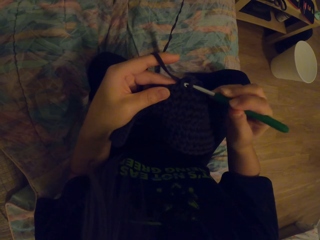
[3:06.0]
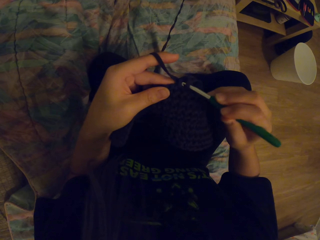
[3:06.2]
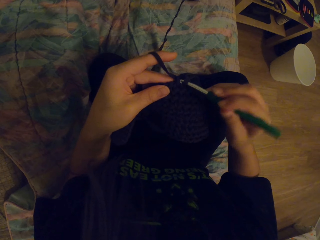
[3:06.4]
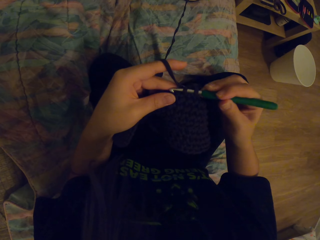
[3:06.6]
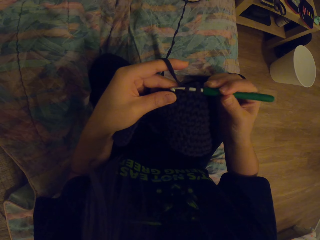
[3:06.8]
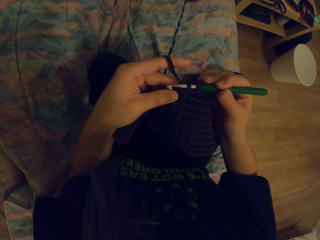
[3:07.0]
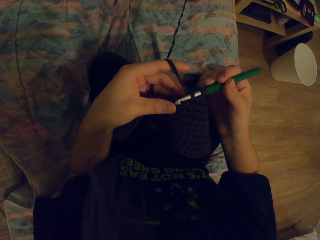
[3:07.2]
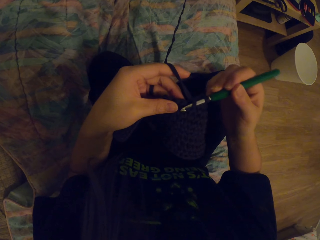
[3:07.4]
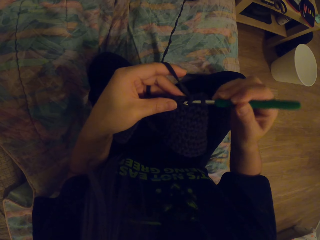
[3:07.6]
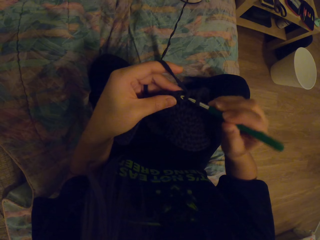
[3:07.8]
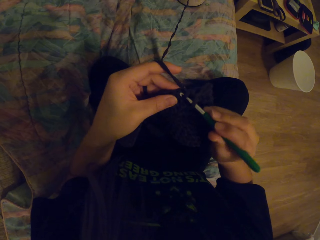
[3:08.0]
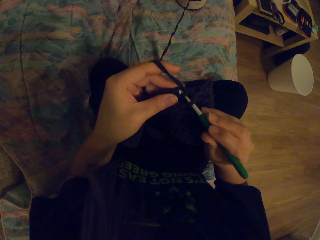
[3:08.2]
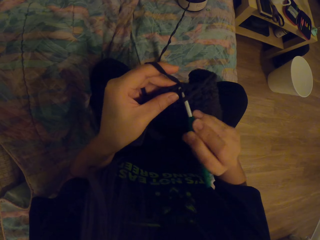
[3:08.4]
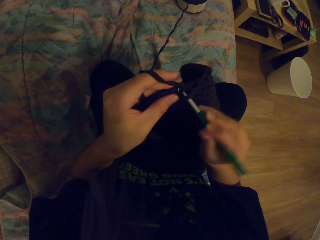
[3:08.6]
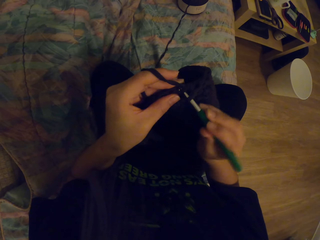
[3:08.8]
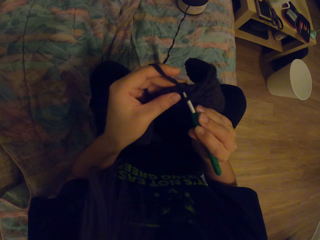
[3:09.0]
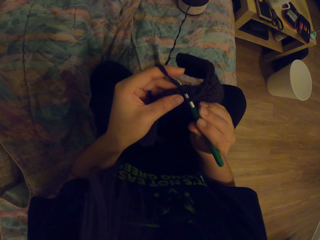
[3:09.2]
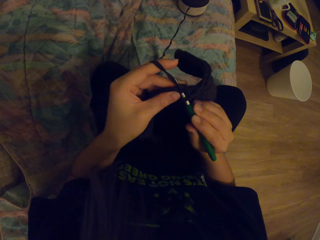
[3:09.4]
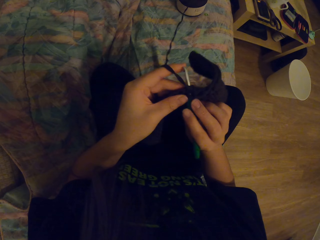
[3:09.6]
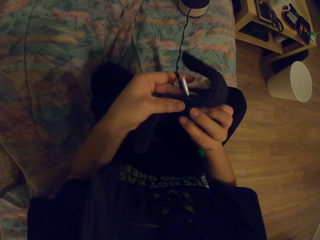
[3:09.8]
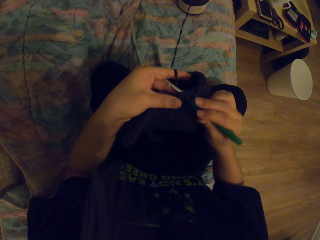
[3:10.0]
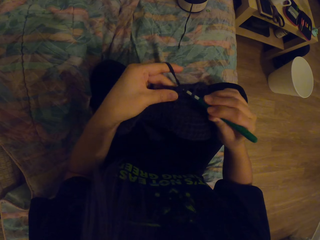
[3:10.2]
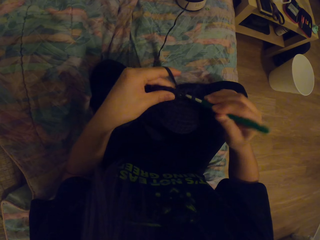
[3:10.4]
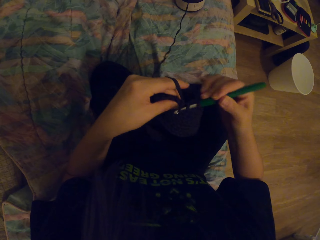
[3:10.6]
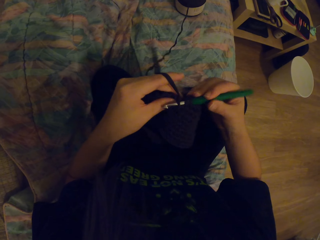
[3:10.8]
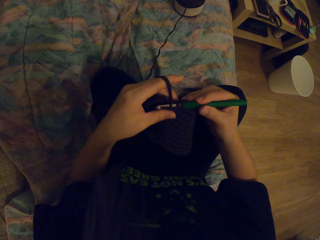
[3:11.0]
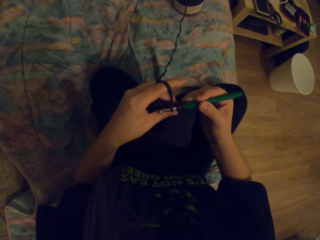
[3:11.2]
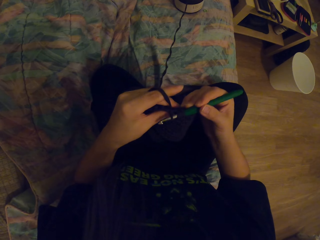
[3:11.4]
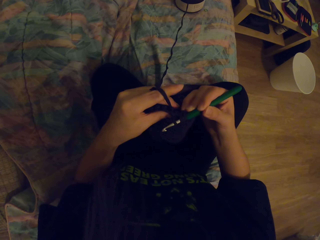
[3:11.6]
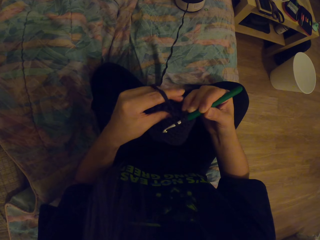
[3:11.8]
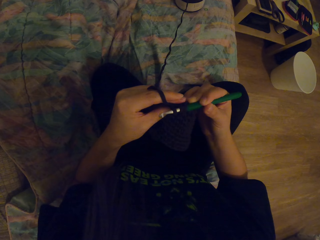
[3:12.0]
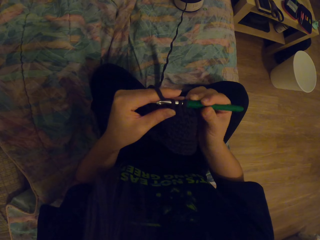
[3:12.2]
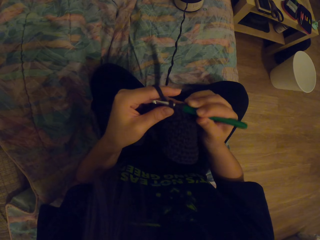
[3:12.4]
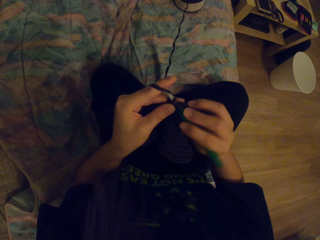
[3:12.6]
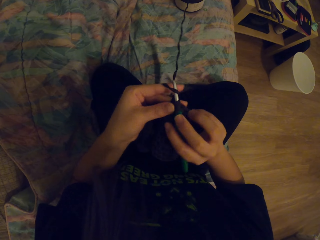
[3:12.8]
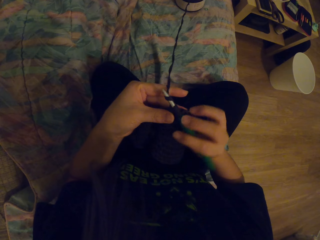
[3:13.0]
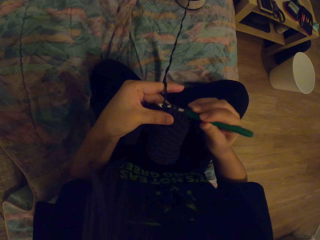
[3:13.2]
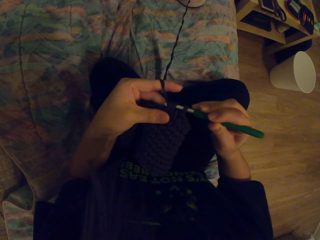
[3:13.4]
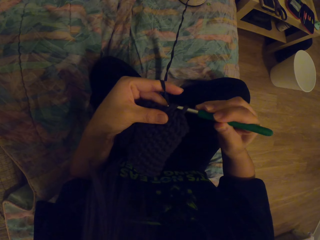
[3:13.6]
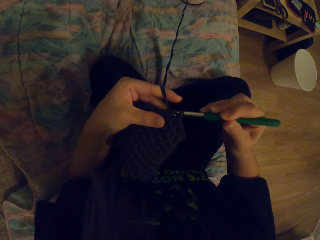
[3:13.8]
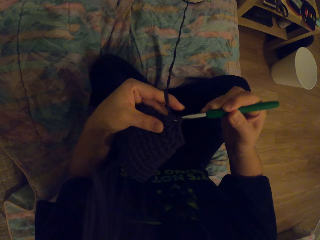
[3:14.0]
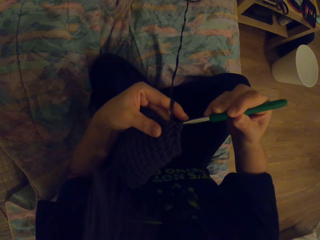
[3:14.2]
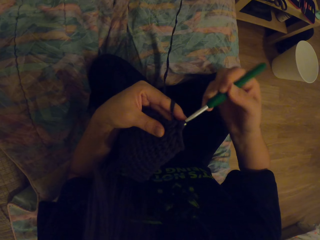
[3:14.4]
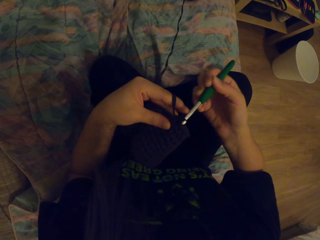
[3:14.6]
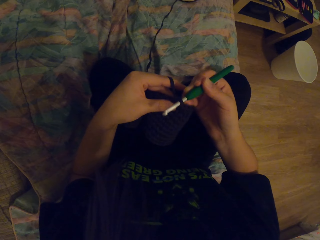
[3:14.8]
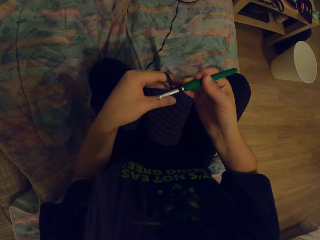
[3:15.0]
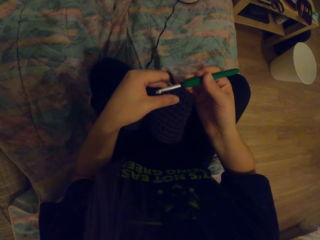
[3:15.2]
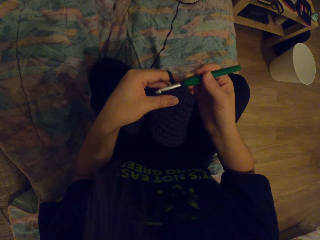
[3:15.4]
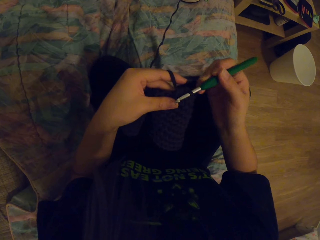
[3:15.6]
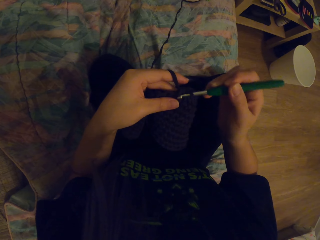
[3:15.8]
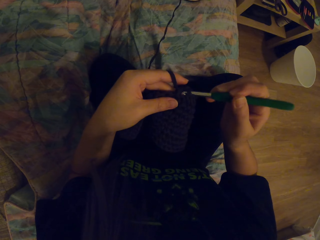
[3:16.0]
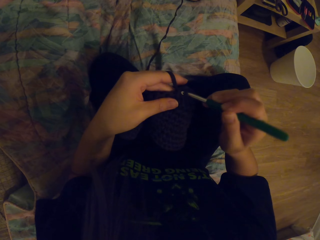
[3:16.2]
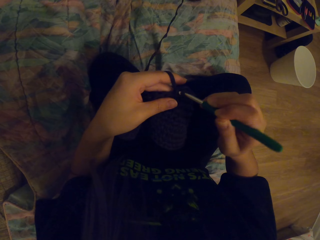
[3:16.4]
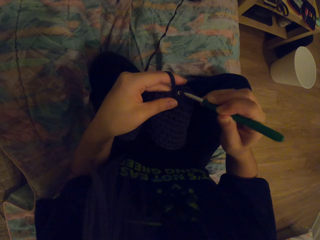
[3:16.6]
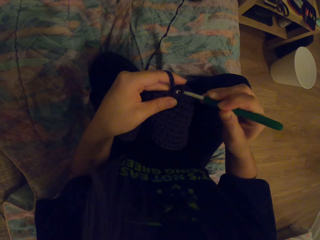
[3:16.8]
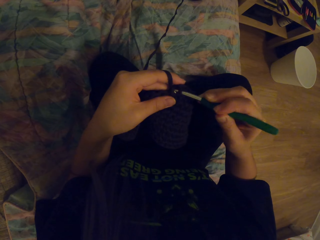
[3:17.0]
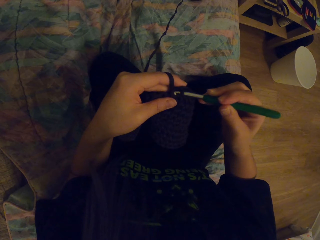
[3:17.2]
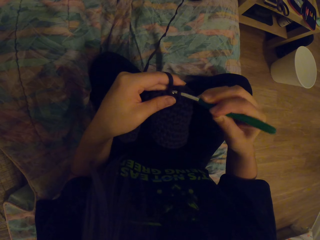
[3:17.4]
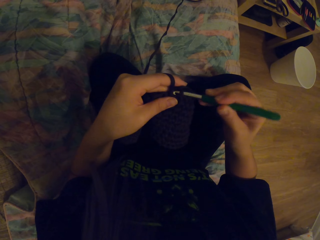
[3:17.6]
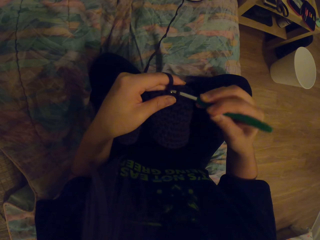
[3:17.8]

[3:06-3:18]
The camera wearer crochets a garment using a yarn and a hook. They pull the yarn with the hook. They crochet the garment using the yarn and the hook.

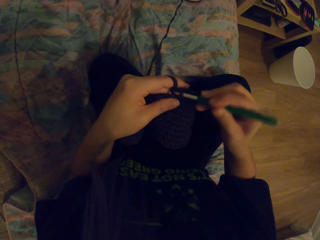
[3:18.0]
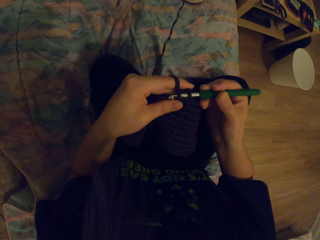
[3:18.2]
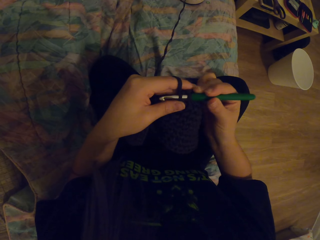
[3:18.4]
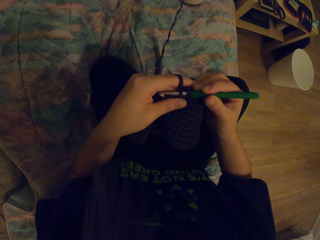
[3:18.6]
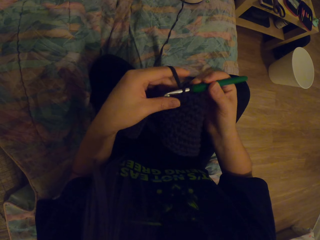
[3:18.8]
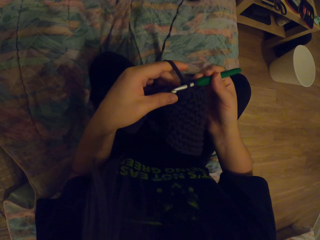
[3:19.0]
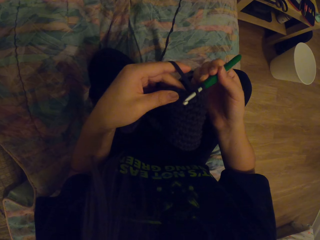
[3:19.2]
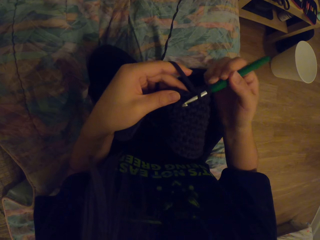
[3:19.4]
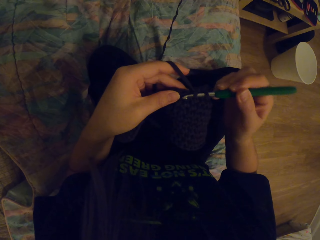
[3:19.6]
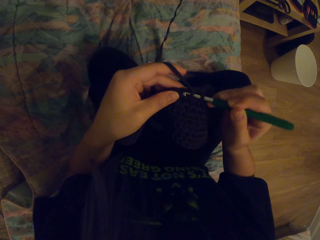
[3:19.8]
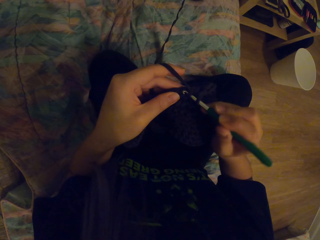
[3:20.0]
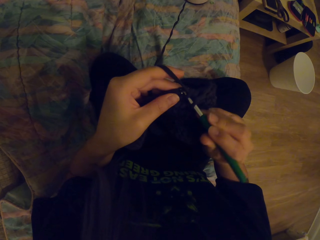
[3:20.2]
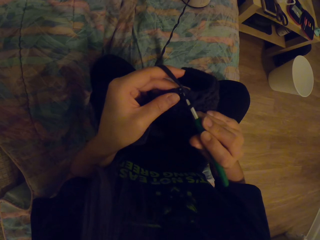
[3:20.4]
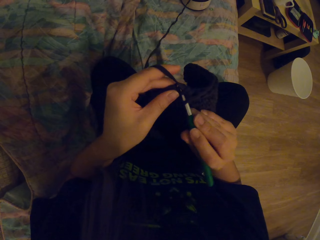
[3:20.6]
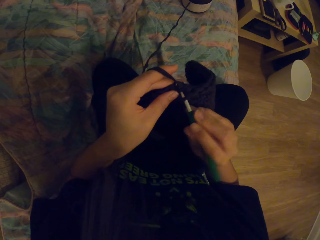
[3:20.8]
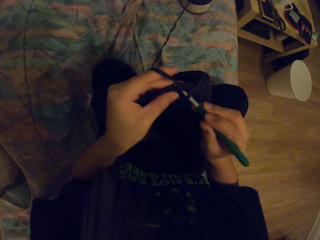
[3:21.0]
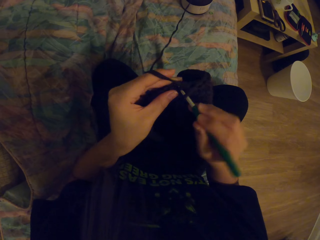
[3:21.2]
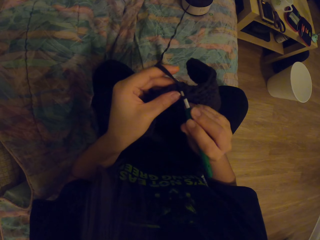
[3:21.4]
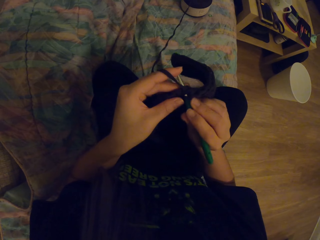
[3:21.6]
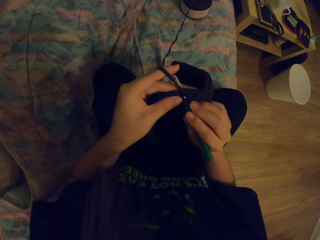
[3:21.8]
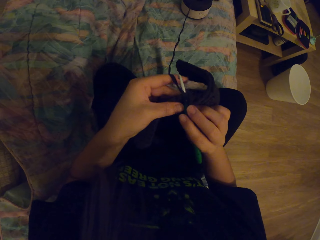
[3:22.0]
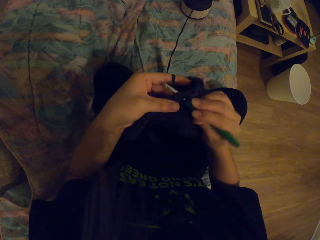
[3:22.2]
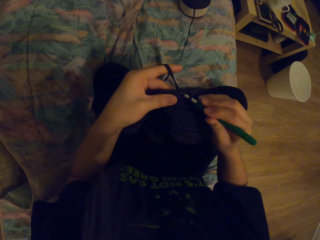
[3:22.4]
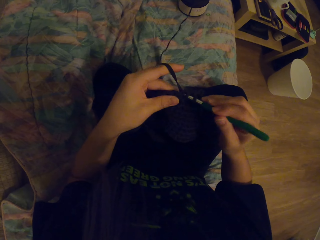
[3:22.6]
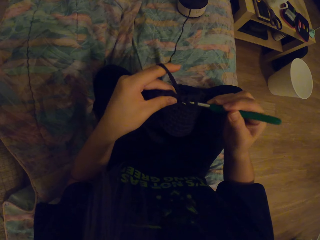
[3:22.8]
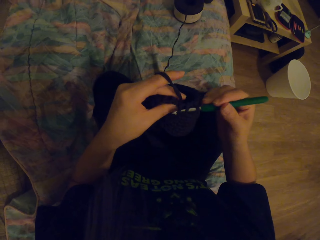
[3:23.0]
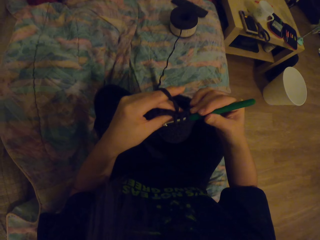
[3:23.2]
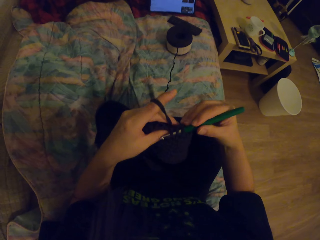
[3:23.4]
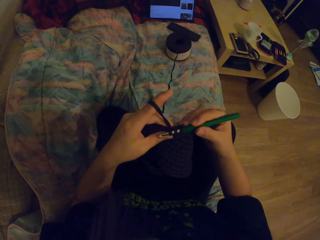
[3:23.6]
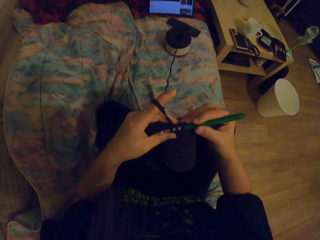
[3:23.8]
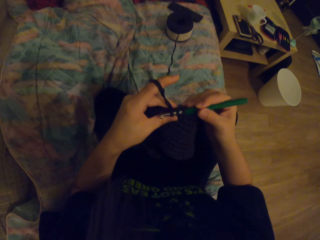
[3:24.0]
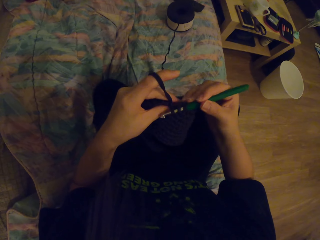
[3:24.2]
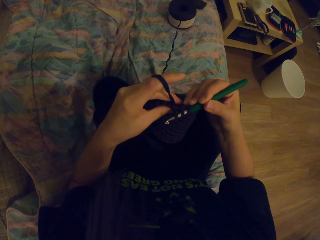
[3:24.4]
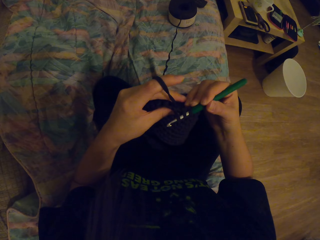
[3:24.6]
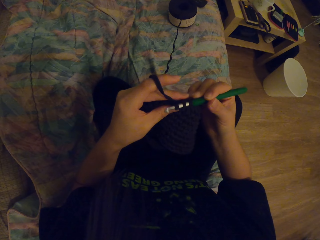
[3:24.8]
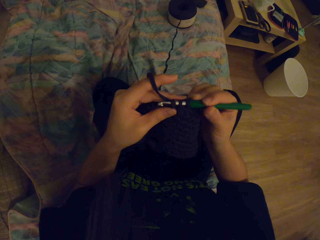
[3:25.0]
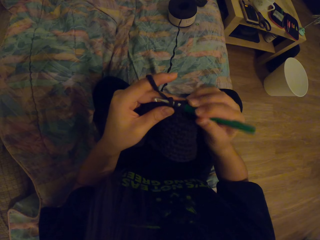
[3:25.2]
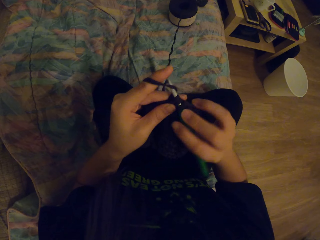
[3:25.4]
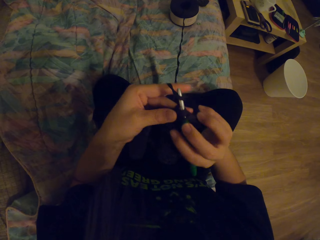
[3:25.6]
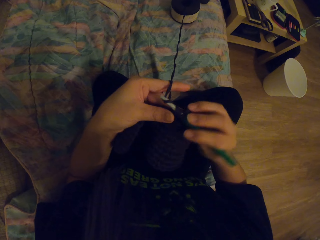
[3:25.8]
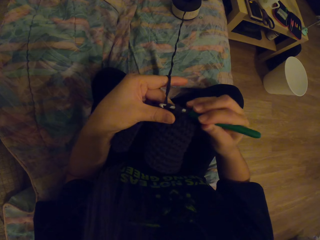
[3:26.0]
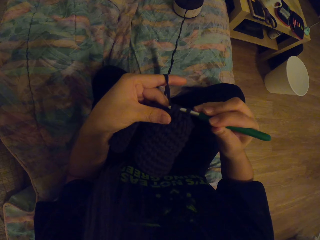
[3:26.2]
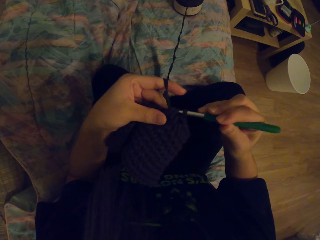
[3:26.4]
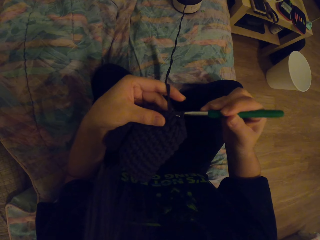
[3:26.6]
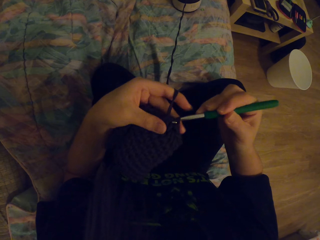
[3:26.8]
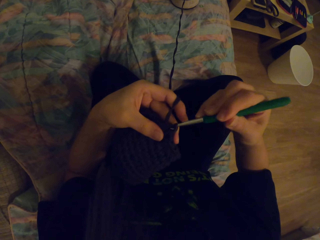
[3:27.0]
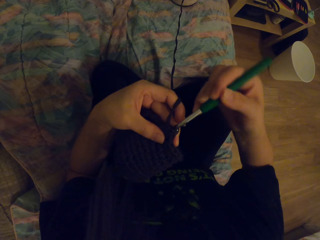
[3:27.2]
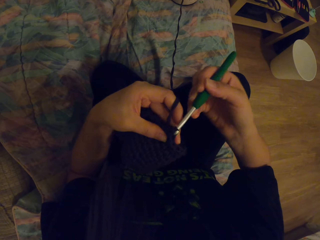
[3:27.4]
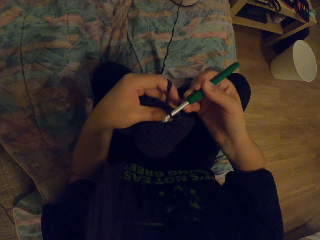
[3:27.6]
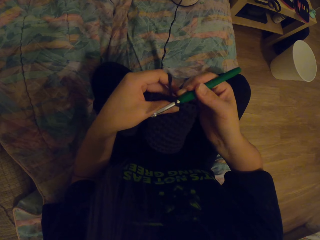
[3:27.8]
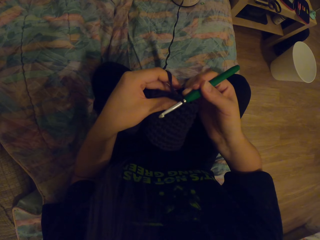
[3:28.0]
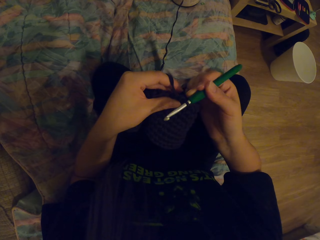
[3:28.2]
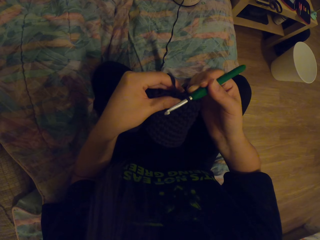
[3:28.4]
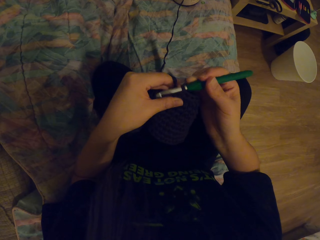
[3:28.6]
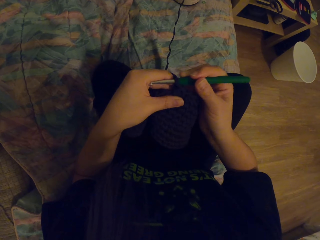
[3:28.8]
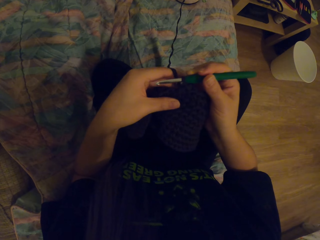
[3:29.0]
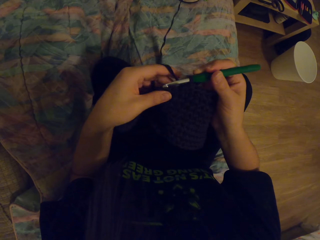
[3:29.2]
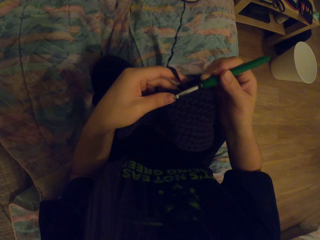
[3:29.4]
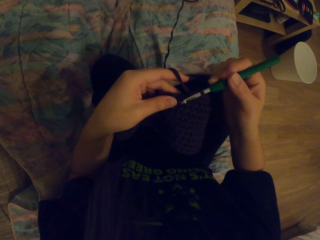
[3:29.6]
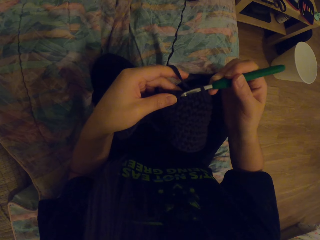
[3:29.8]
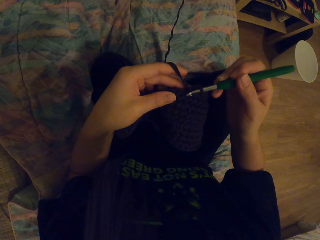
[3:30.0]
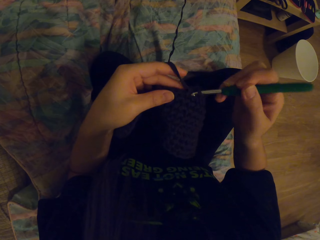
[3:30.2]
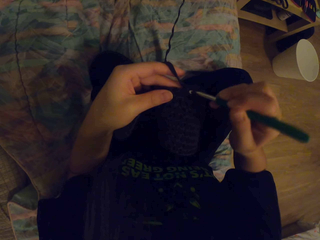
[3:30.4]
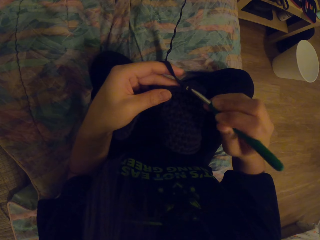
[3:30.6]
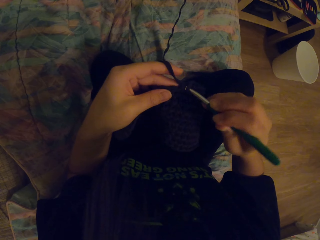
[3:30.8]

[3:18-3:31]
The camera wearer pulls the yarn with the hook. They crochet a garment using the yarn and the hook.
